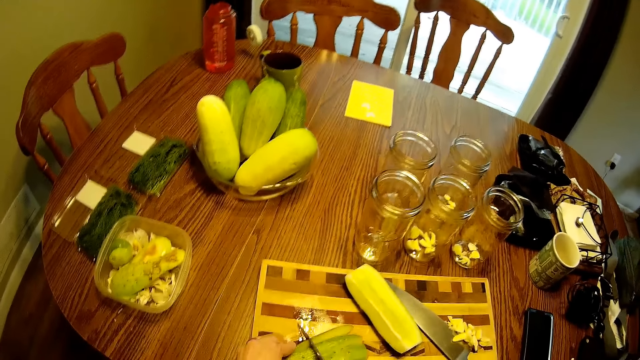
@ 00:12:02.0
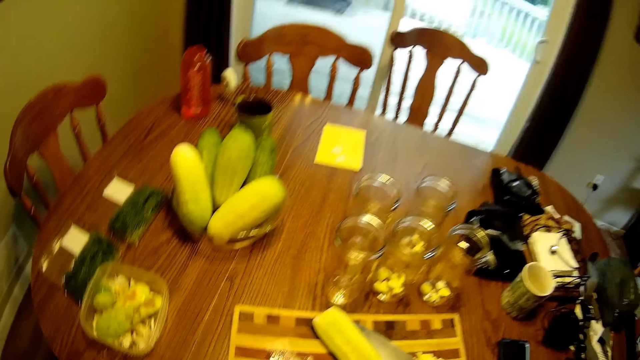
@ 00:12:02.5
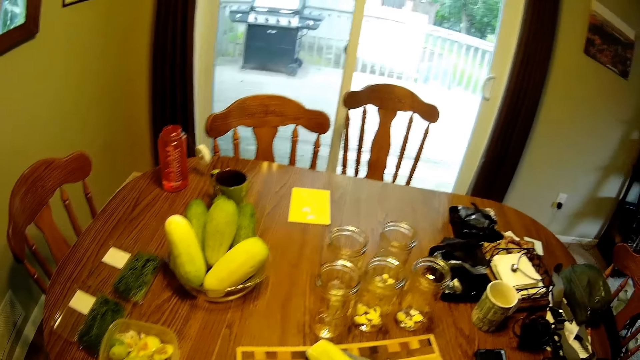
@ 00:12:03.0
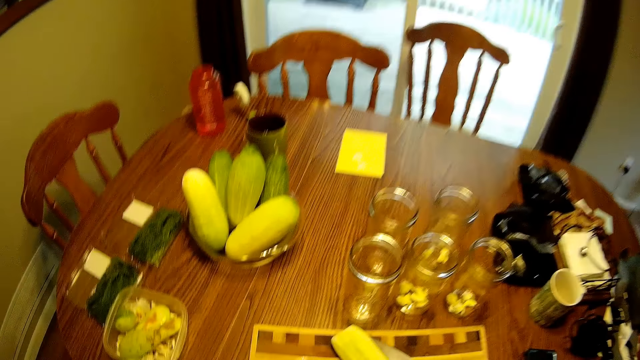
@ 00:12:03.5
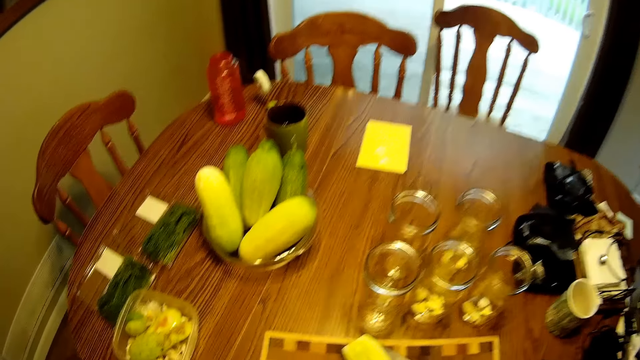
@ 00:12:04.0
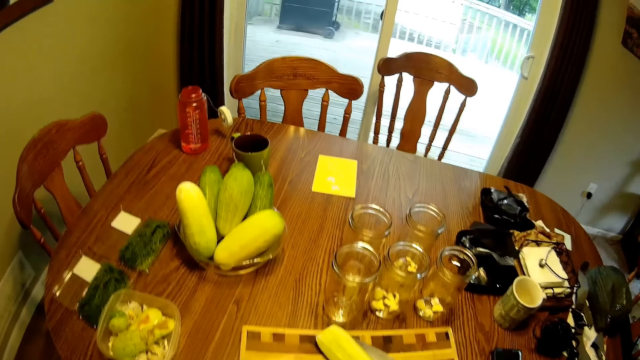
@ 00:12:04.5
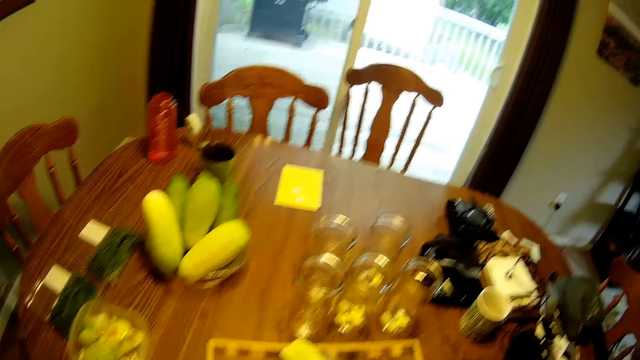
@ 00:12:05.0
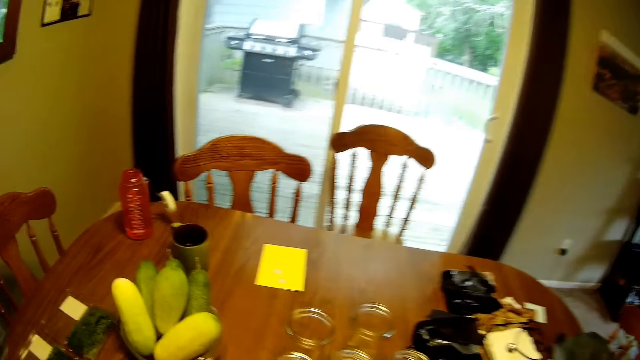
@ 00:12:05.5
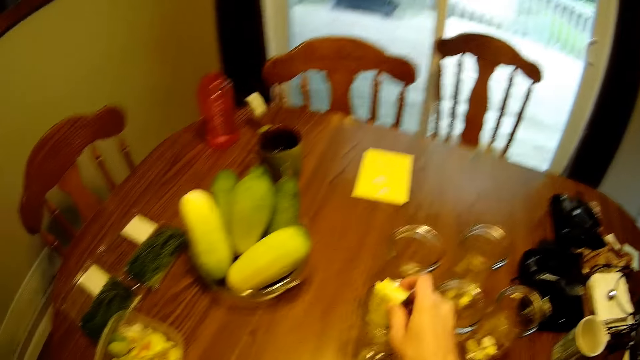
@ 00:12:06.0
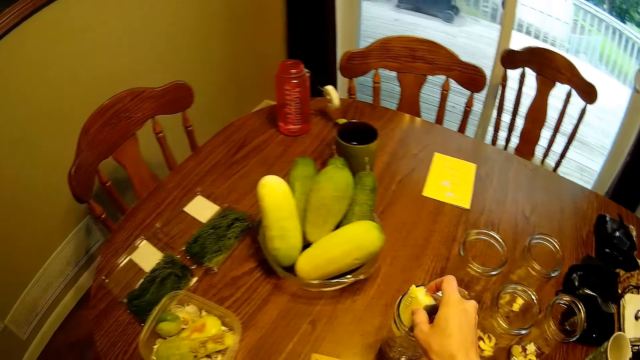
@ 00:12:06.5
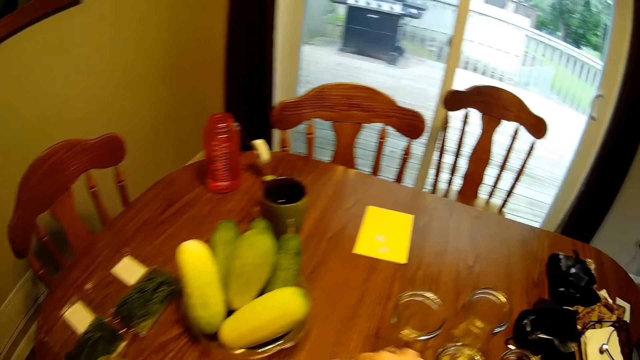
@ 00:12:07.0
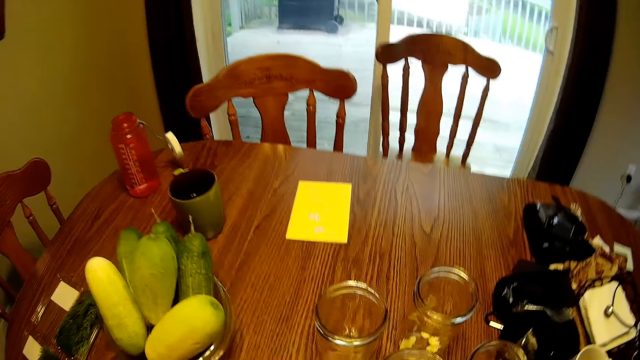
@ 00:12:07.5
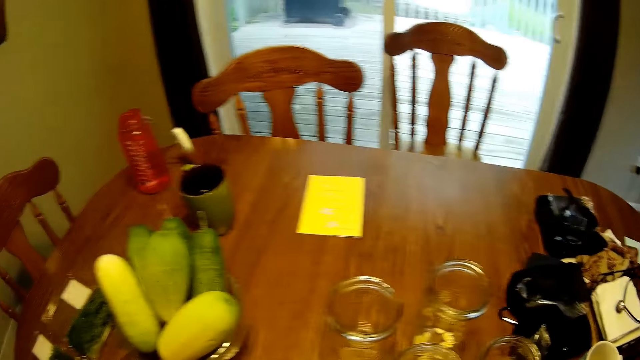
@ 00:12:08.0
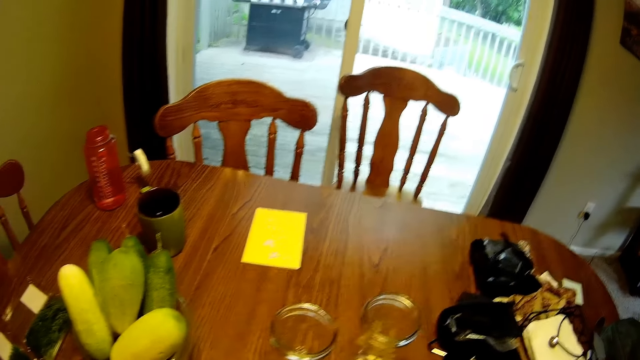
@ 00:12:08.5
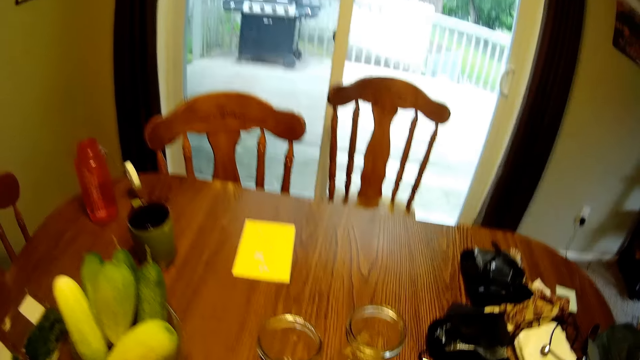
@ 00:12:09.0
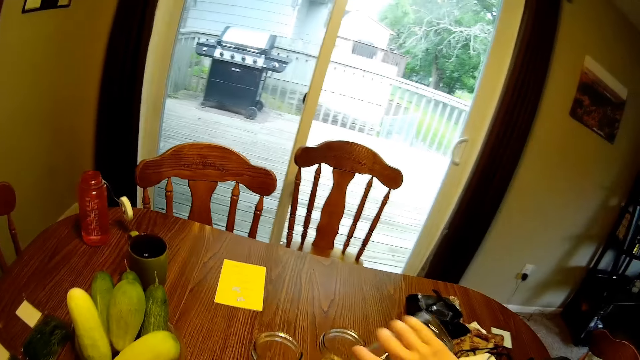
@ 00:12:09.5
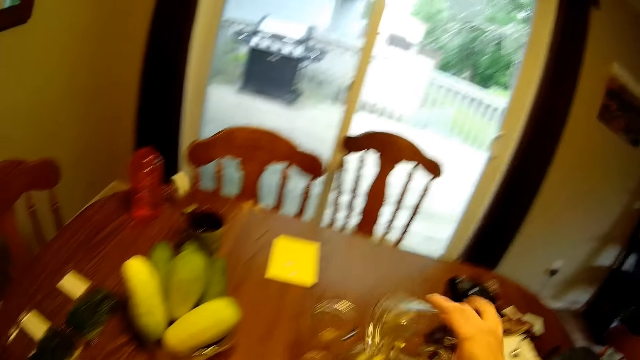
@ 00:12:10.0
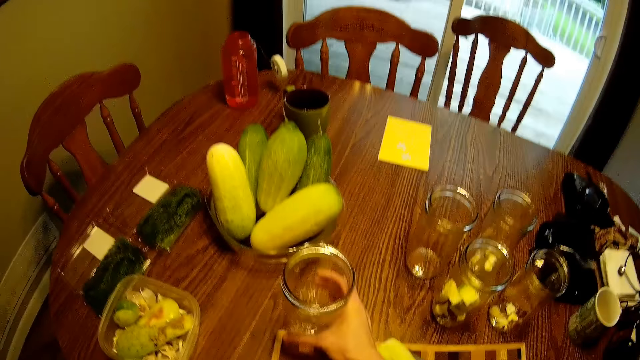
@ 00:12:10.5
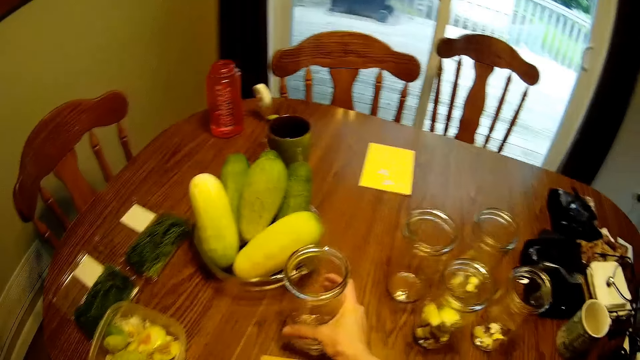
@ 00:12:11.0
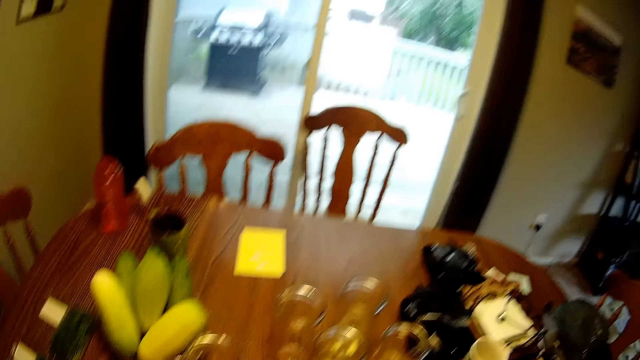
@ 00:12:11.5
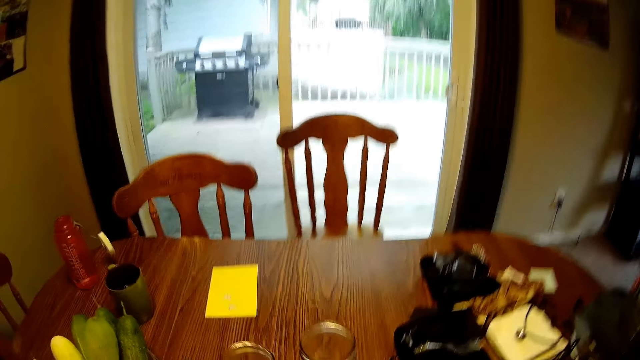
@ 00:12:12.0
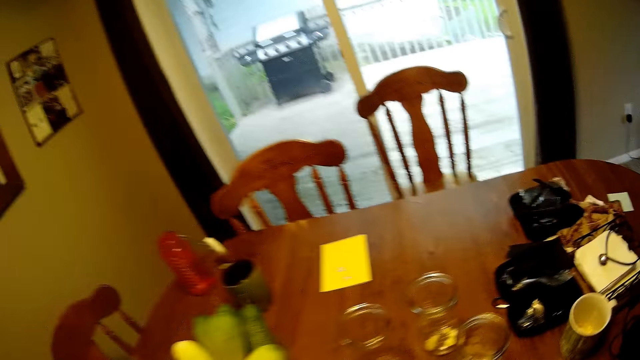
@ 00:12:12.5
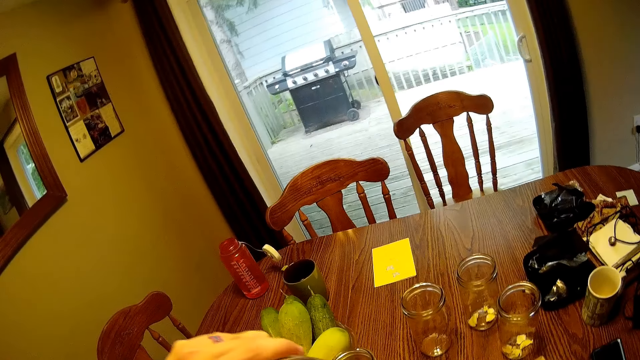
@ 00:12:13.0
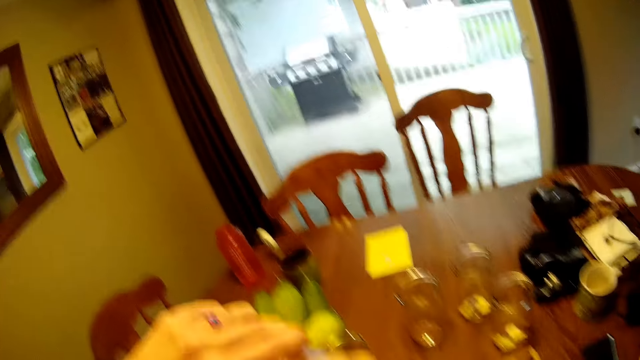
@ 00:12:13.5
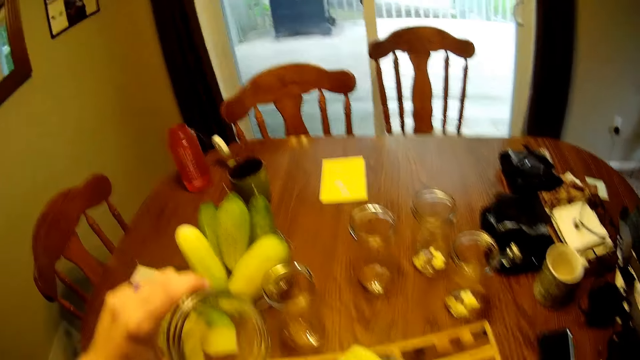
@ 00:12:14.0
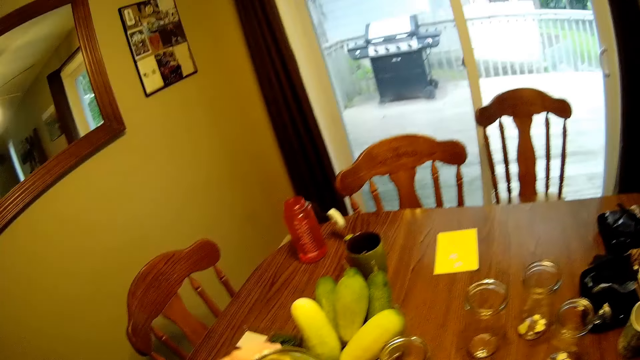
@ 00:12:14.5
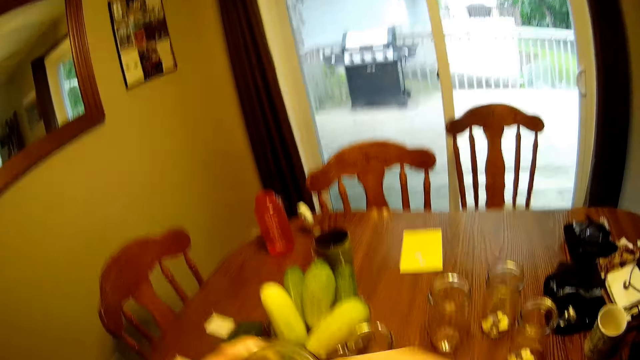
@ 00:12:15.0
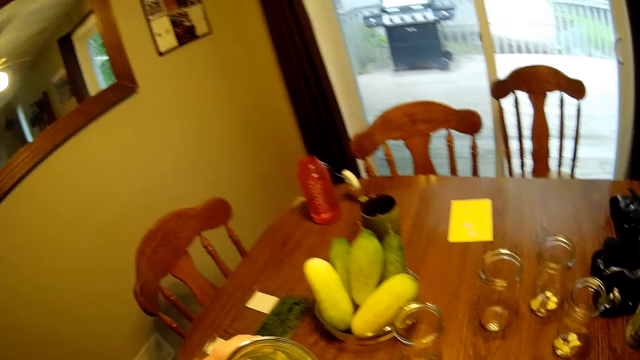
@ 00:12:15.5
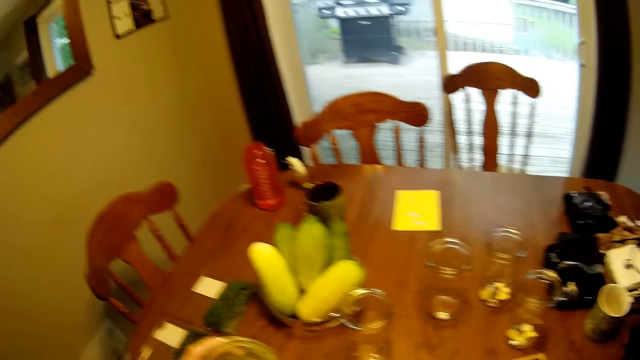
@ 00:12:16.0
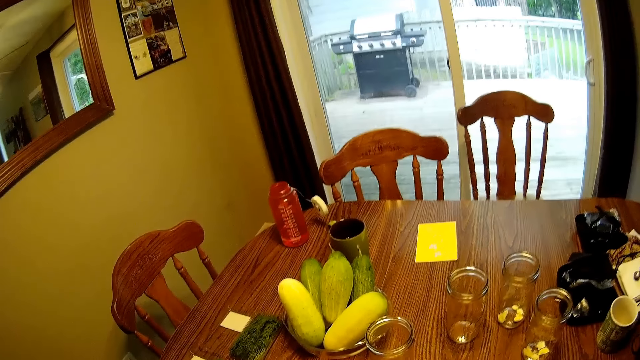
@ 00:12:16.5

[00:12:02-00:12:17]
The camera wearer drops a piece of cucumber in the glass jar. They pour the content of the glass jar into another glass jar. They put the fruit in the glass. They drop the glass jar on the dining table. They remove dirt from a glass jar. They pick the glass and put the fruit in the glass.

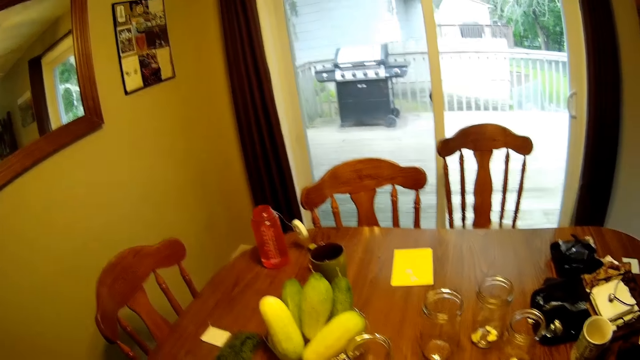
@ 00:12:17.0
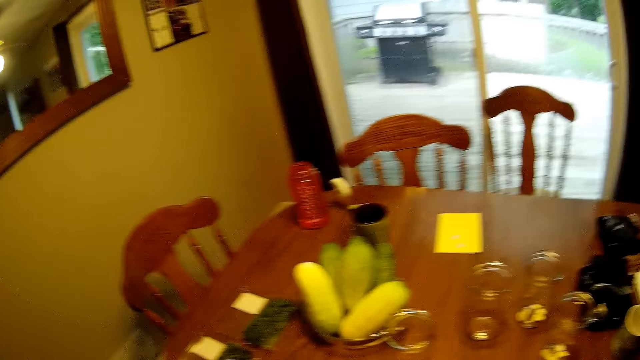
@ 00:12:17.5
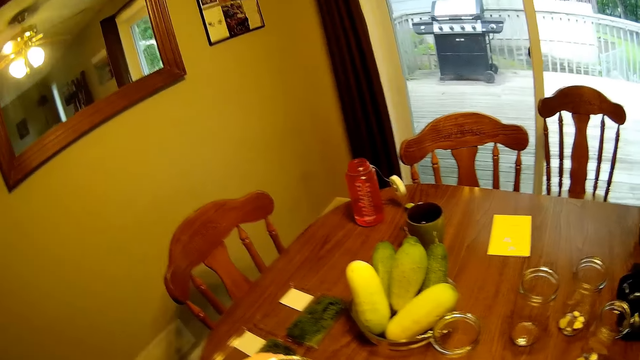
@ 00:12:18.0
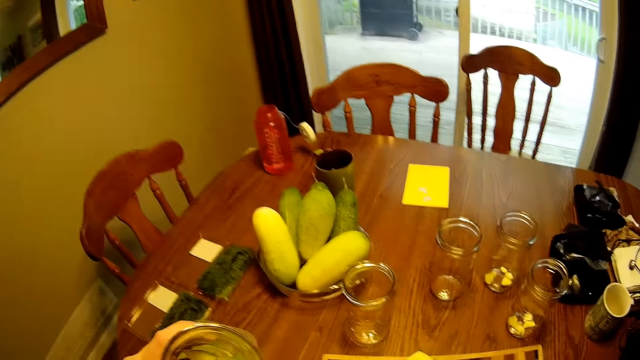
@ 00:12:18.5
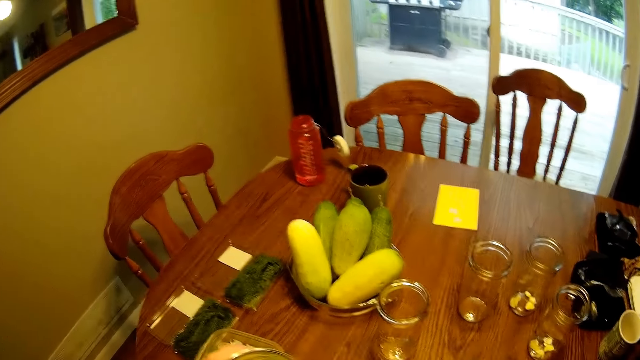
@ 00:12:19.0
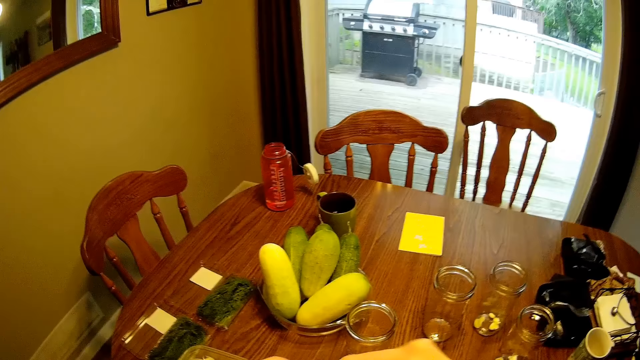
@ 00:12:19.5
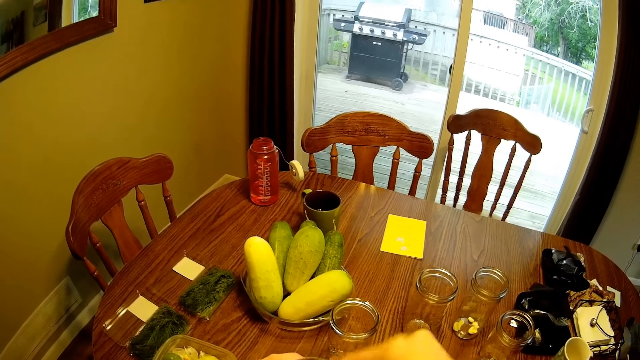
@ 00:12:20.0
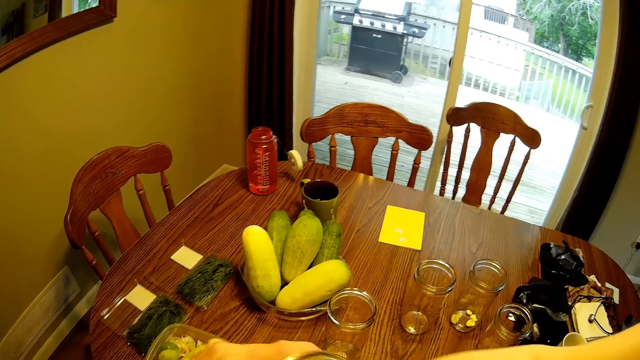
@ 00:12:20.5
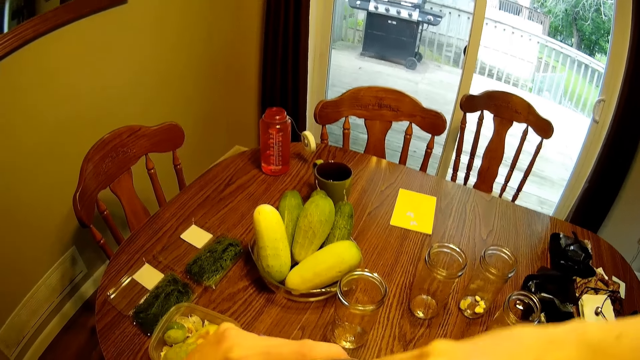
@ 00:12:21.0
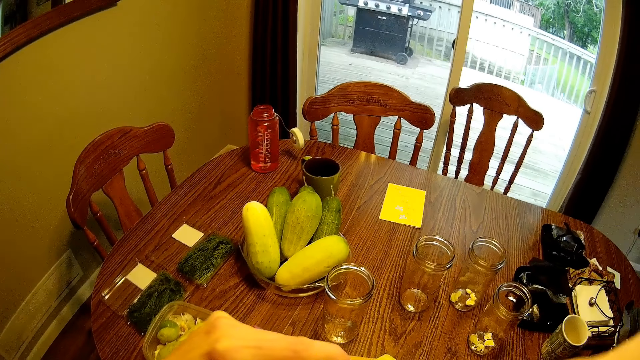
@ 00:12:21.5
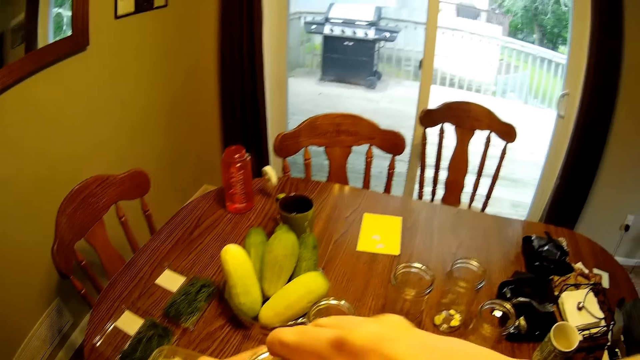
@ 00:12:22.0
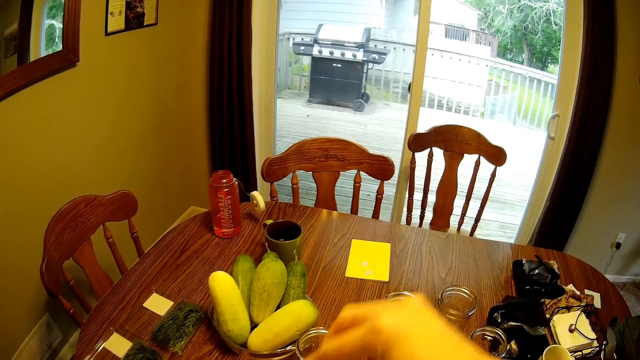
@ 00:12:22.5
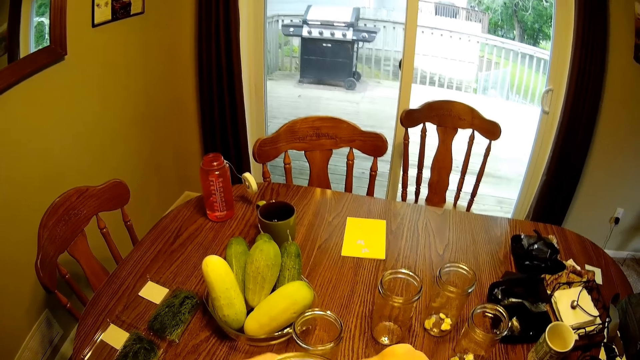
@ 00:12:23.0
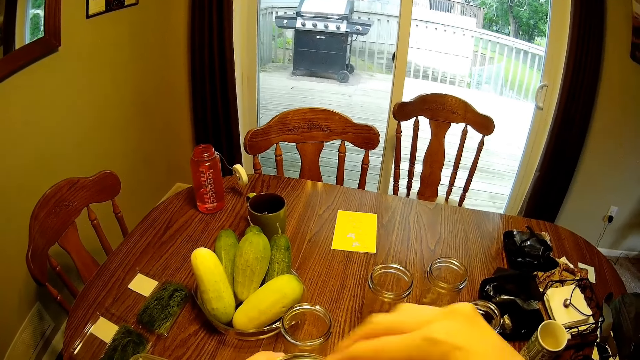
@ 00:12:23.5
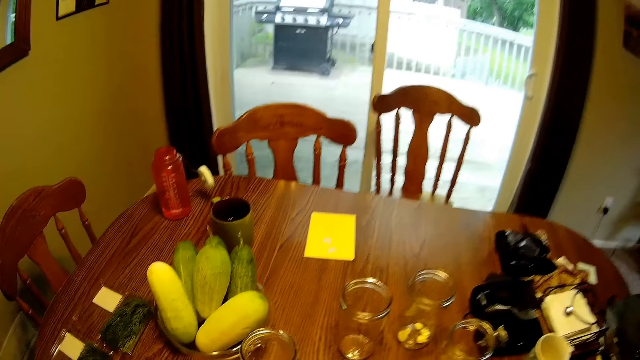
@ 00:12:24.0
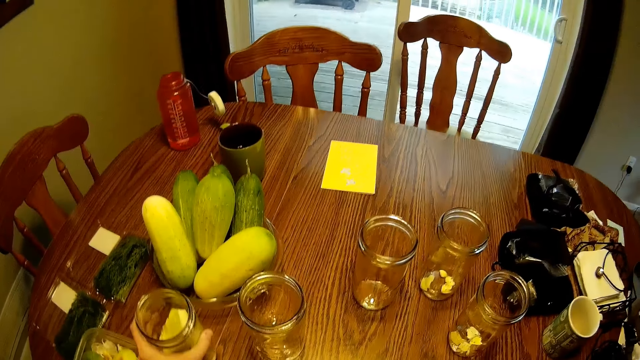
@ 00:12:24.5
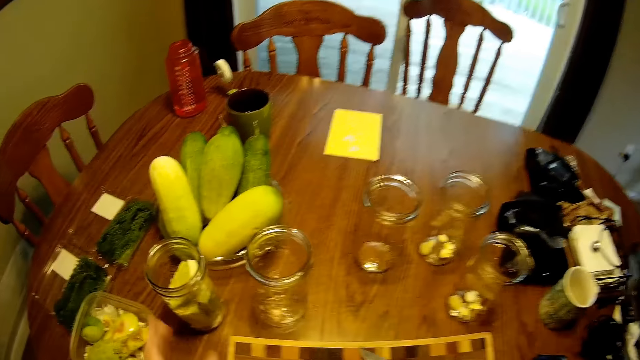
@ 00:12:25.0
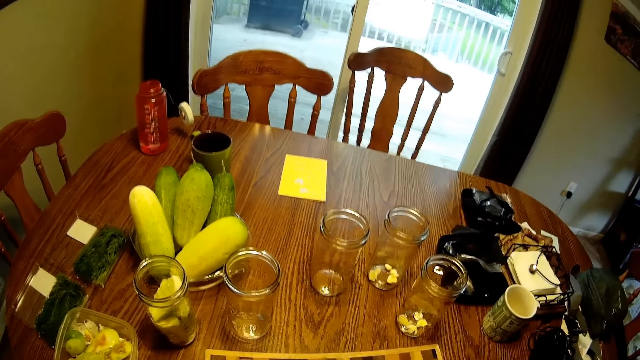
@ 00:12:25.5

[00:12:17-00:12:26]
The camera wearer drops the glass jar on the dining table.
